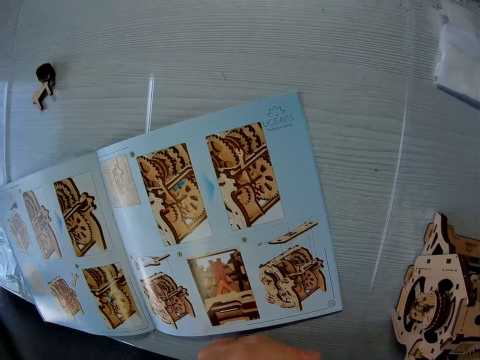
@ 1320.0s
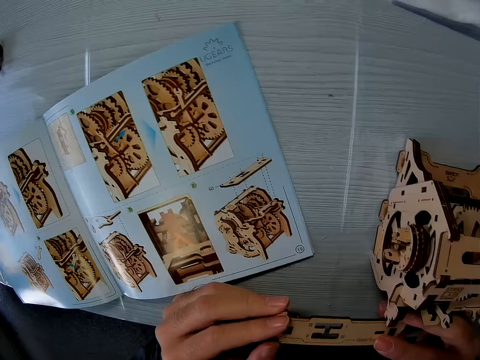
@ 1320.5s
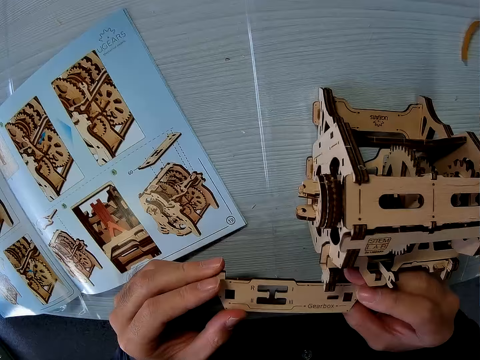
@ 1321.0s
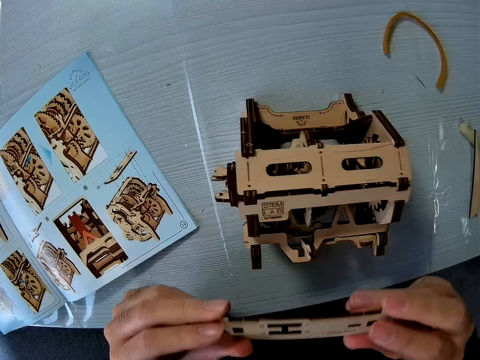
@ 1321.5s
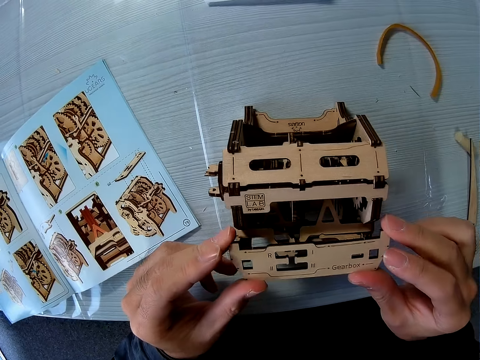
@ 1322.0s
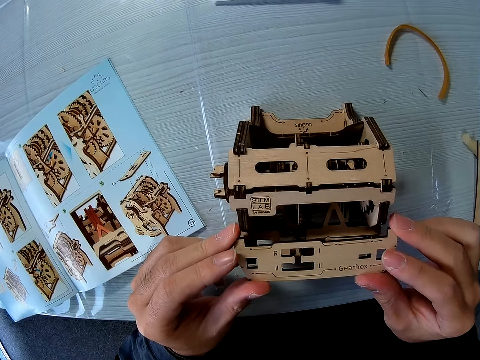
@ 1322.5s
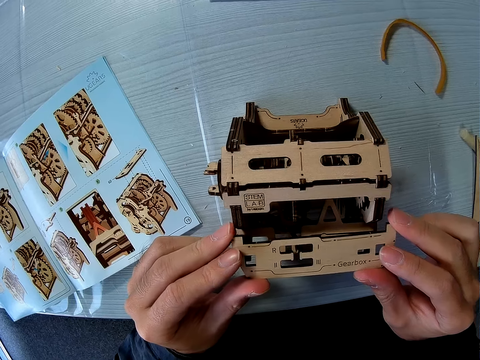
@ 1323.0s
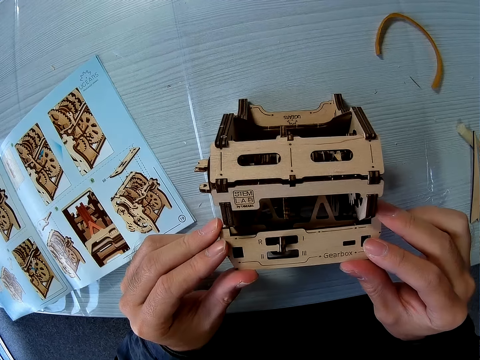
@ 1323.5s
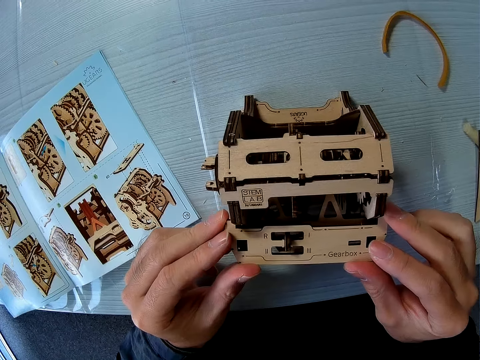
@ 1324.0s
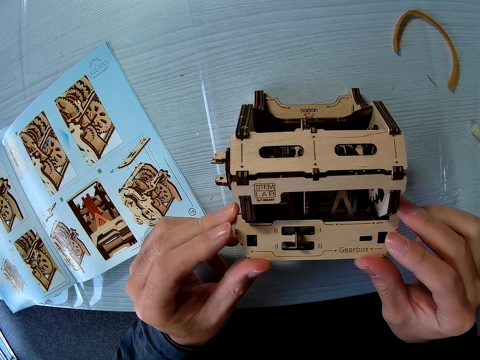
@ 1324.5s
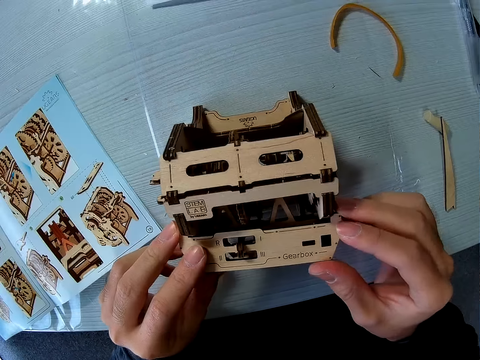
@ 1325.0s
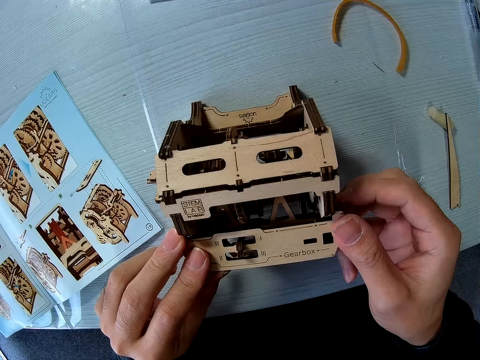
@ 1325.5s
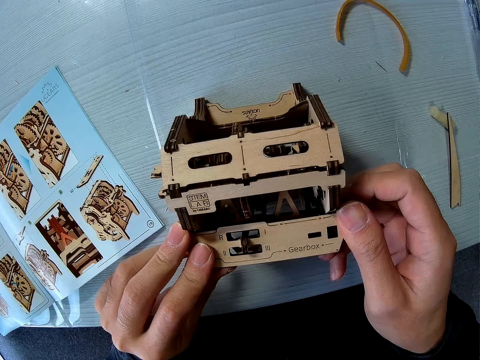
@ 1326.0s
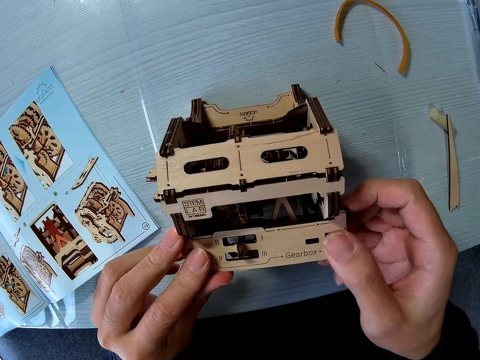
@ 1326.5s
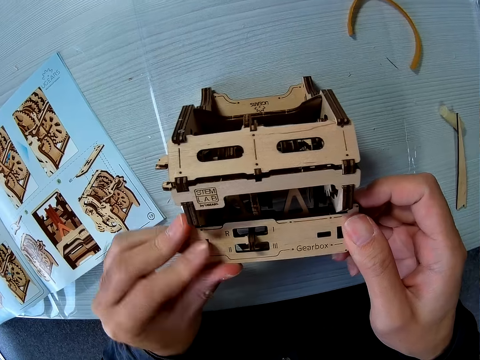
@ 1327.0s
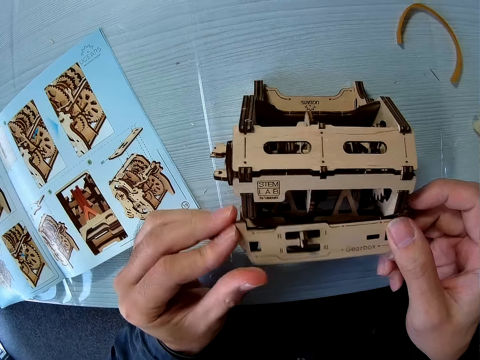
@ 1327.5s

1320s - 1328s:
The camera wearer looks at the sketch book. They attach the wood piece to the wooden mechanical model.

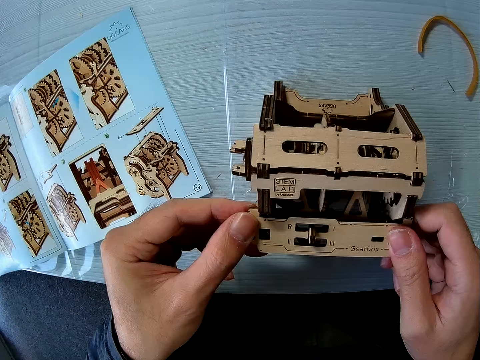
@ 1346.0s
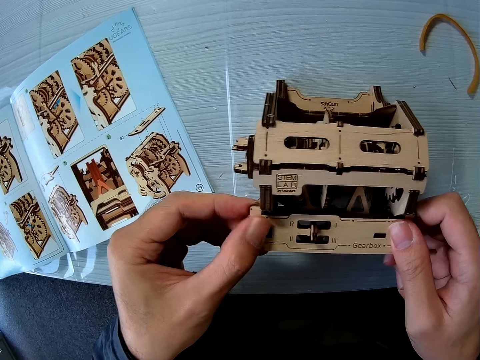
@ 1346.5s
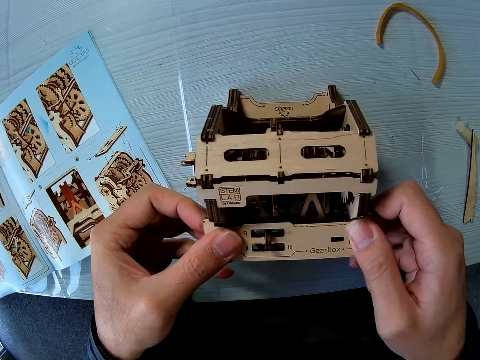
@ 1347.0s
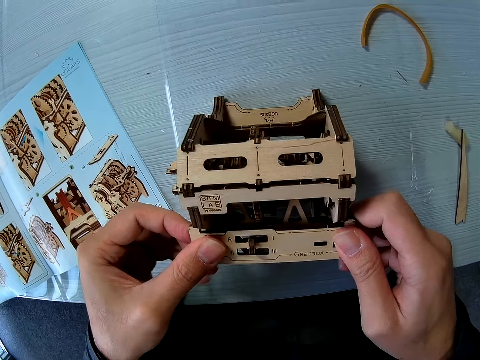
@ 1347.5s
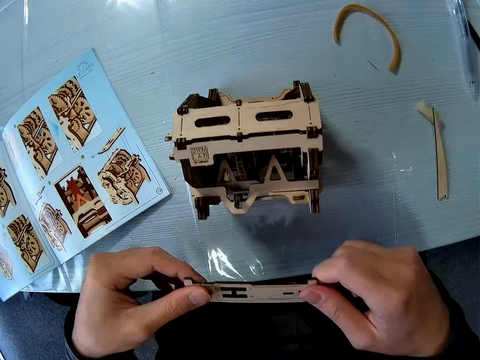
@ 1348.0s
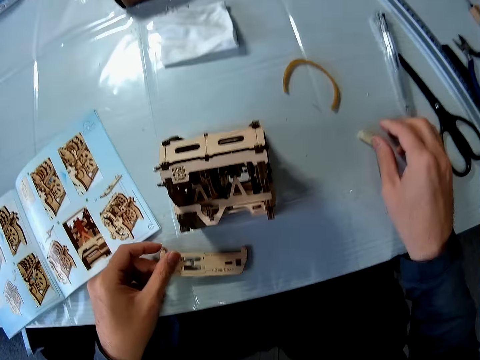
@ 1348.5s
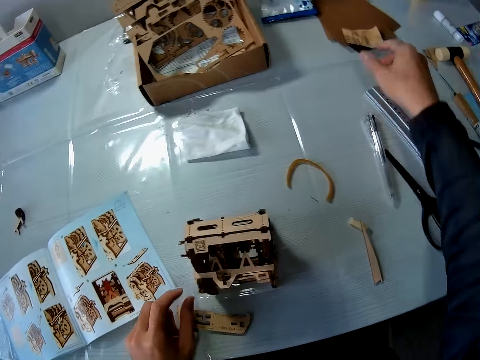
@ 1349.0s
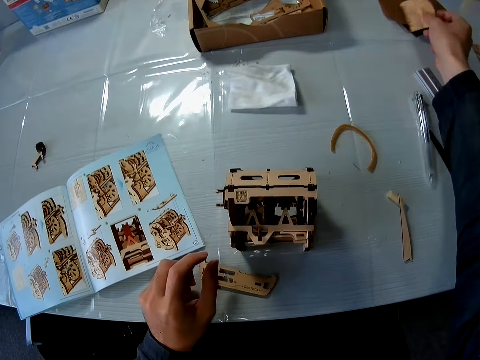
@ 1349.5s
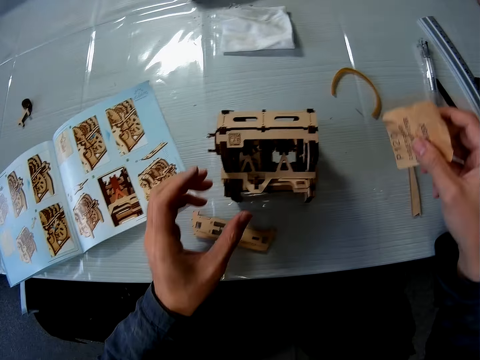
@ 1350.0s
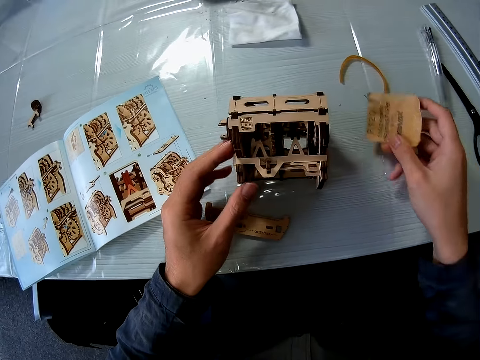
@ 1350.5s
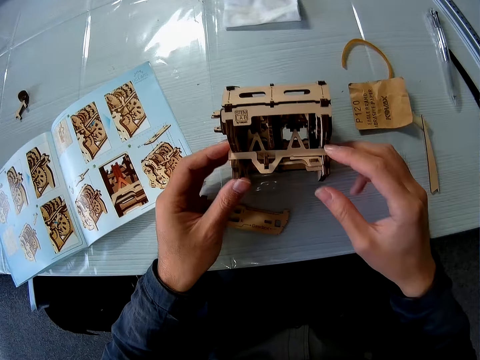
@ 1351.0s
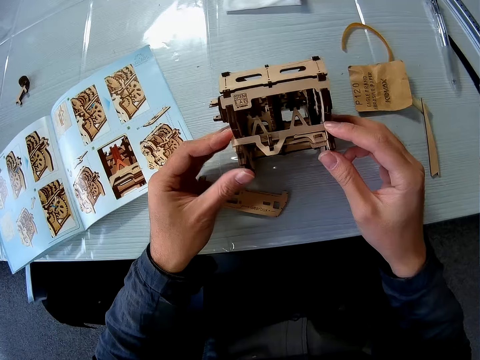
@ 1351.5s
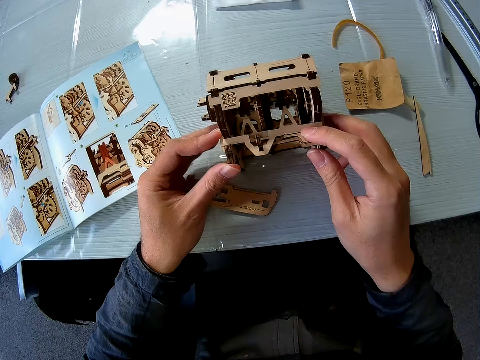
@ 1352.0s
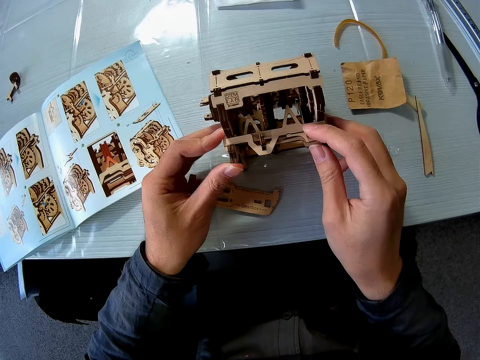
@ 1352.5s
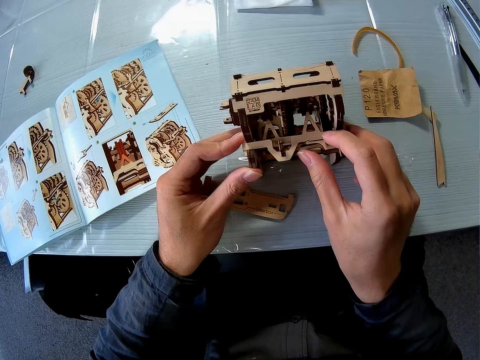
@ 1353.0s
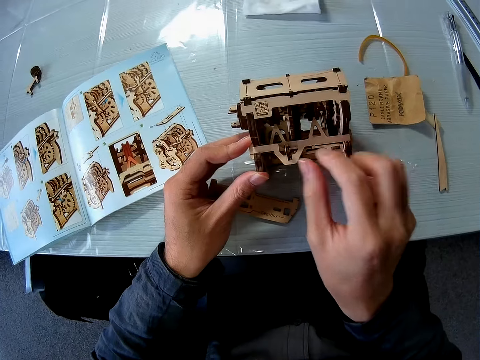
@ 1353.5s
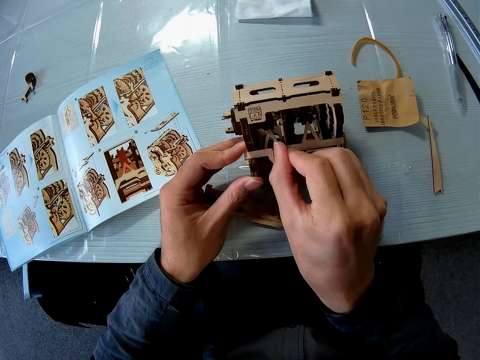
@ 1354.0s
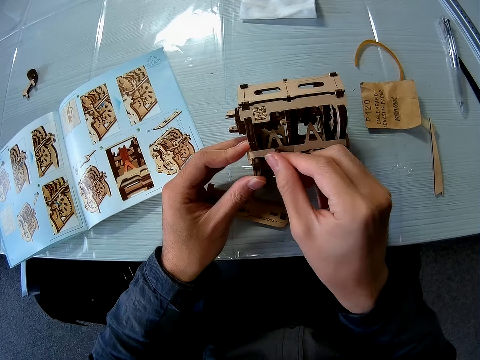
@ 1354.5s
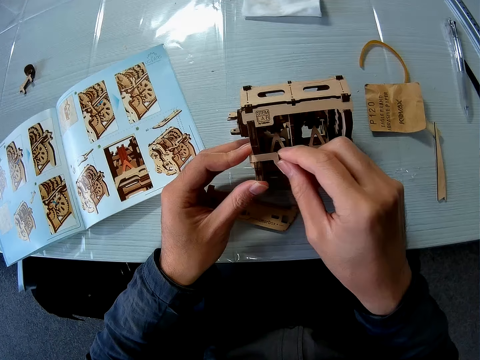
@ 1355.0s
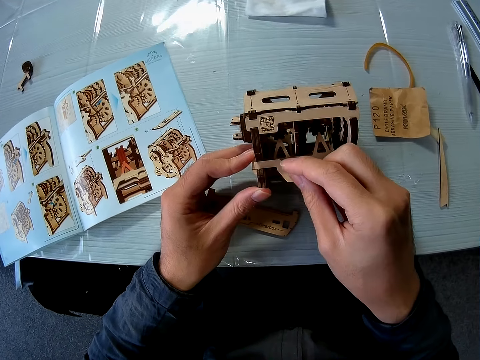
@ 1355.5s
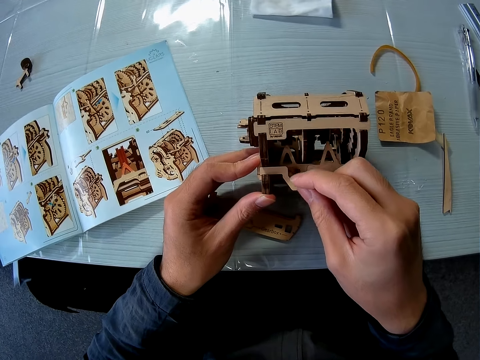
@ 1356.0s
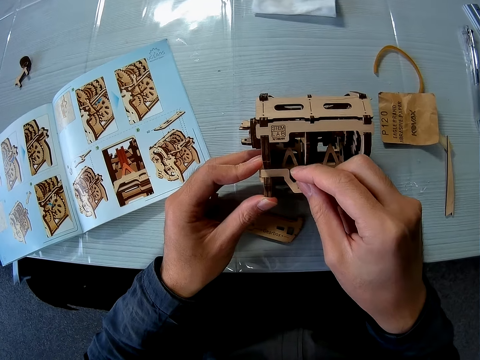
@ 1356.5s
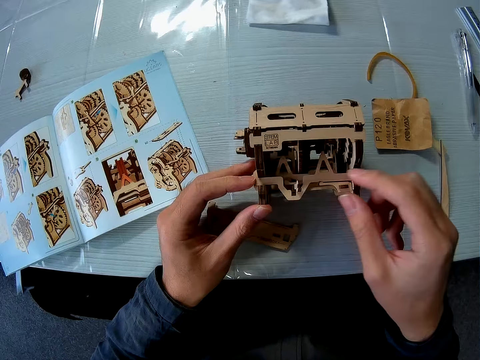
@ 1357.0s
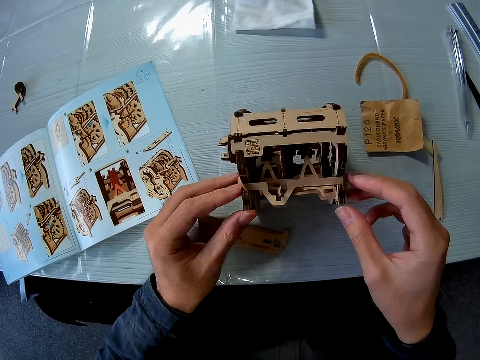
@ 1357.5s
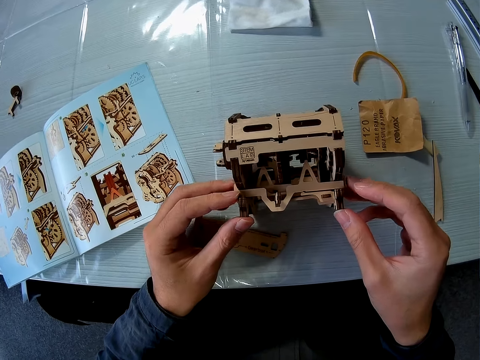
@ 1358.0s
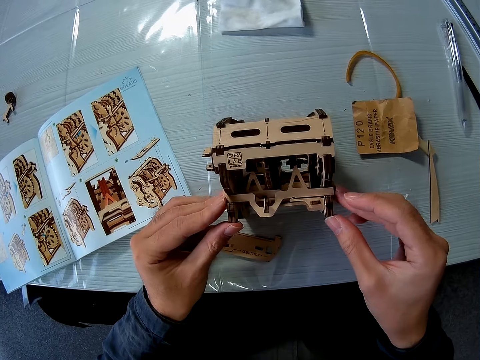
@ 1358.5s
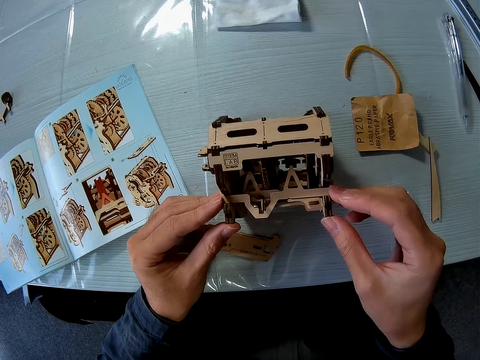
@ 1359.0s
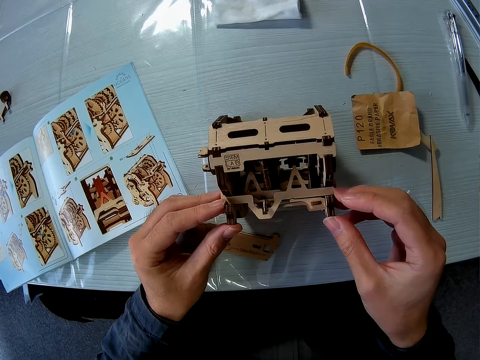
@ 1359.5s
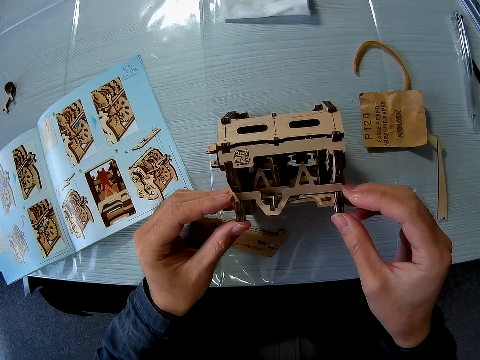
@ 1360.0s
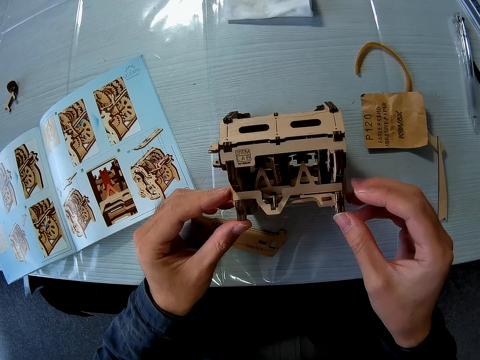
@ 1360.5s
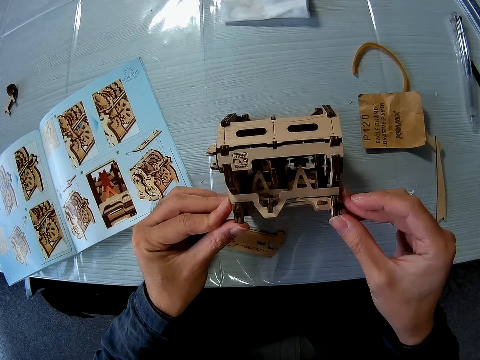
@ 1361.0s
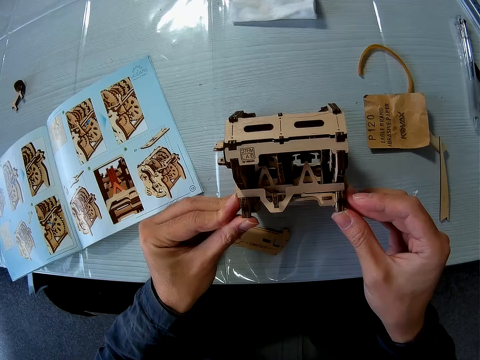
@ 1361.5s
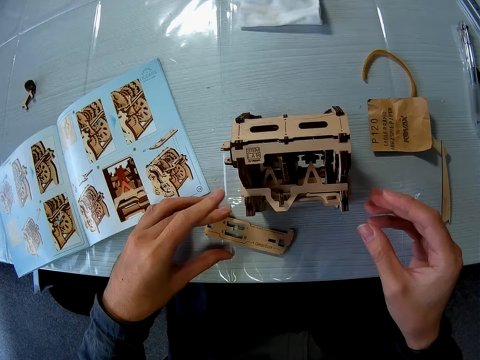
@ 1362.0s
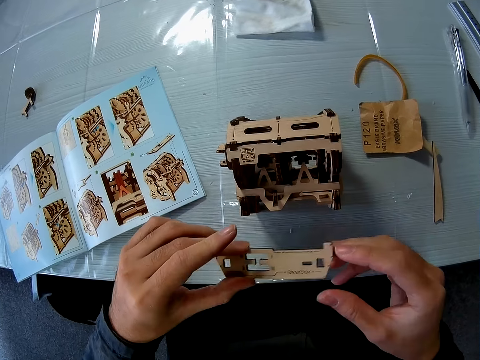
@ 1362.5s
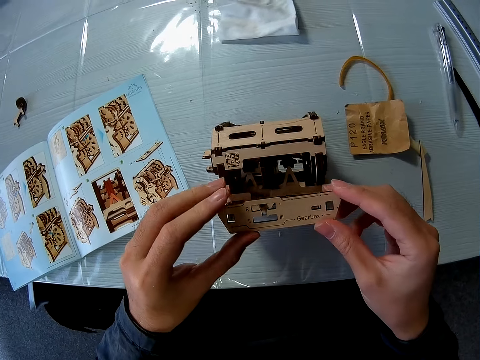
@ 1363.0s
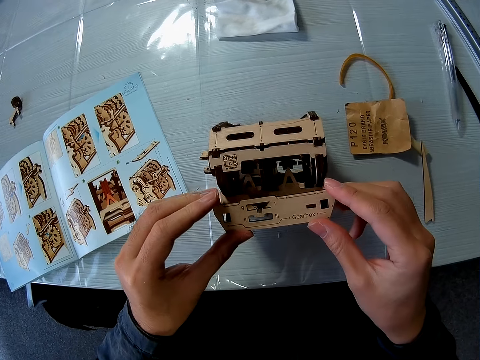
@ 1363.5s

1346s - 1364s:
The camera wearer removes the wood piece from the wooden mechanical model. They drop the wood piece on the table. They pick up the sandpaper on the table. They drop the sandpaper on the table. They adjust the wooden mechanical model. They look at the stem gear. They fix the stem gear. They pick up the wood piece on the table. They fix the stem gear.
